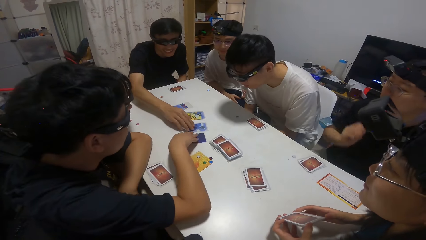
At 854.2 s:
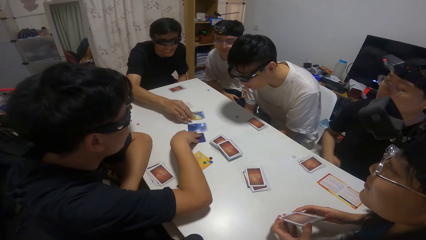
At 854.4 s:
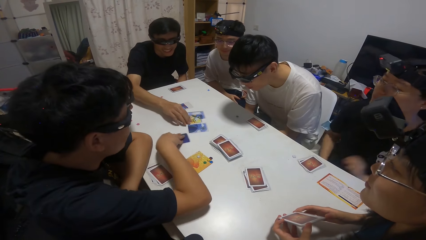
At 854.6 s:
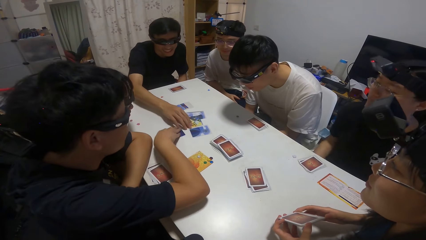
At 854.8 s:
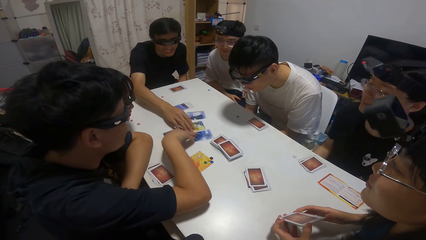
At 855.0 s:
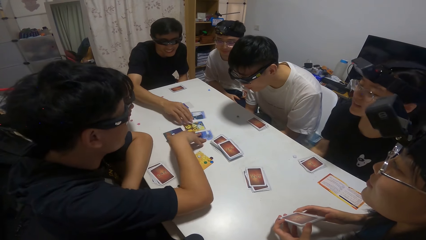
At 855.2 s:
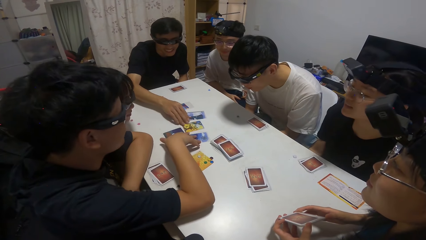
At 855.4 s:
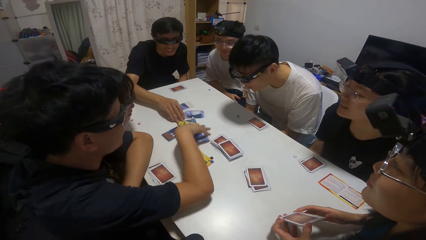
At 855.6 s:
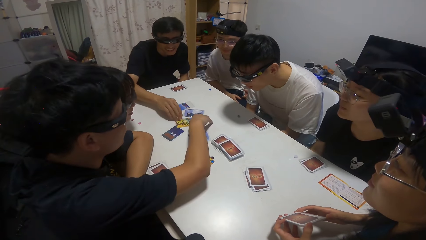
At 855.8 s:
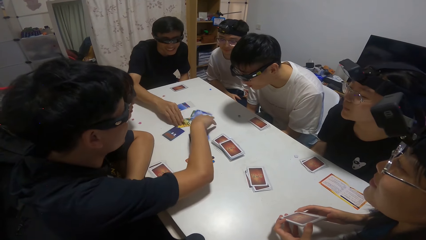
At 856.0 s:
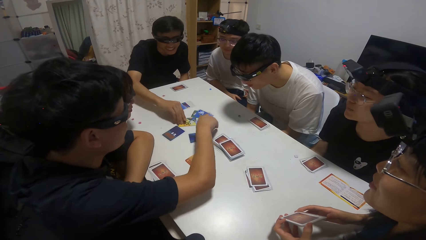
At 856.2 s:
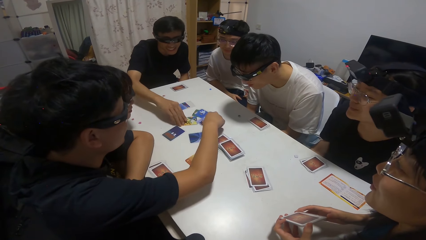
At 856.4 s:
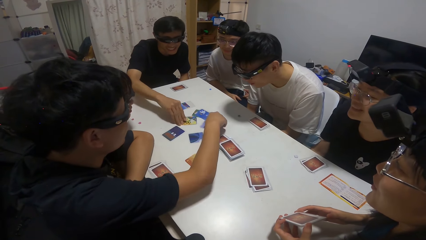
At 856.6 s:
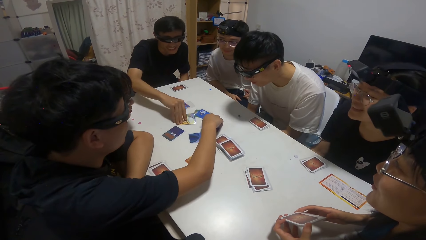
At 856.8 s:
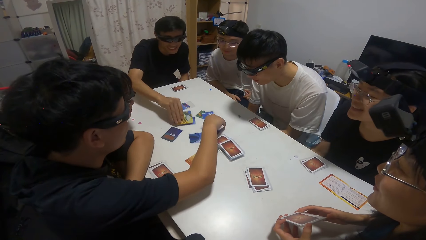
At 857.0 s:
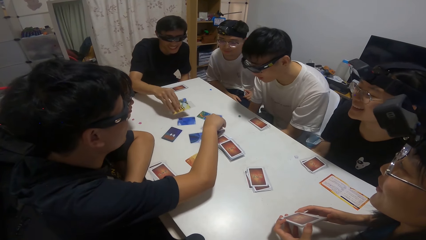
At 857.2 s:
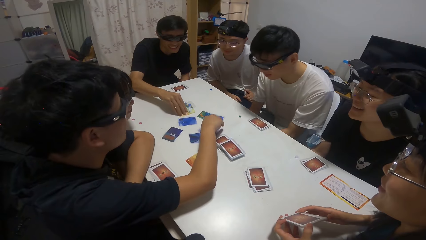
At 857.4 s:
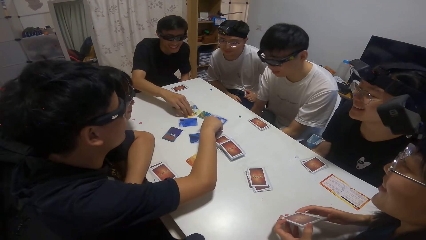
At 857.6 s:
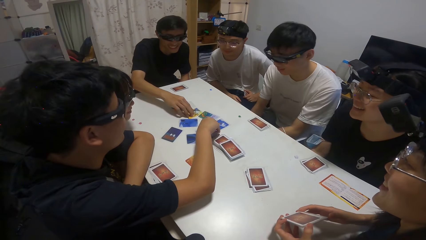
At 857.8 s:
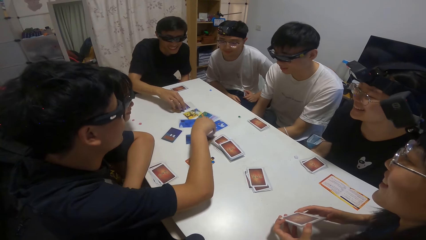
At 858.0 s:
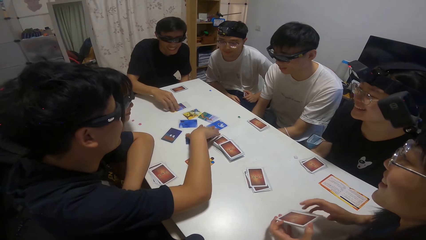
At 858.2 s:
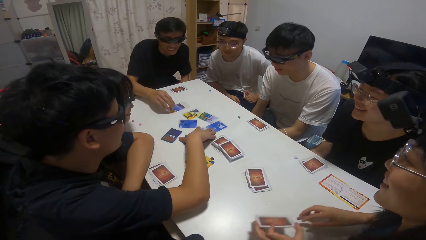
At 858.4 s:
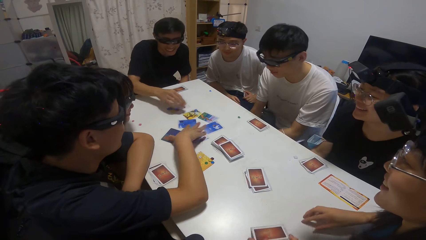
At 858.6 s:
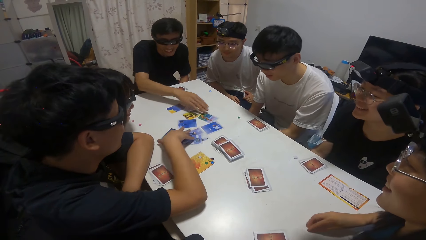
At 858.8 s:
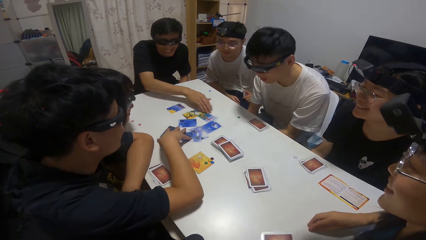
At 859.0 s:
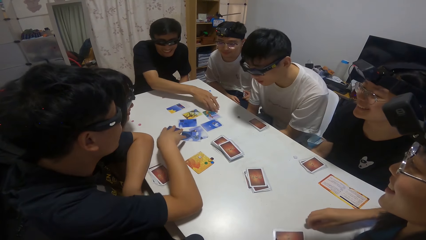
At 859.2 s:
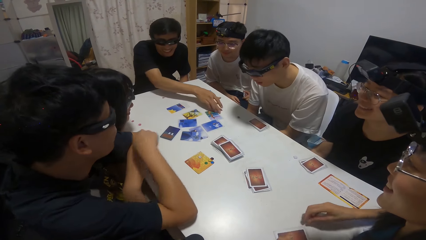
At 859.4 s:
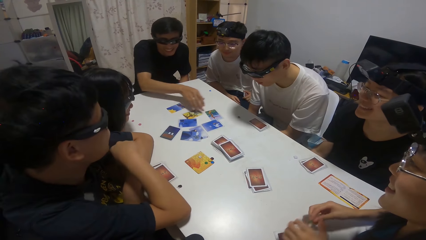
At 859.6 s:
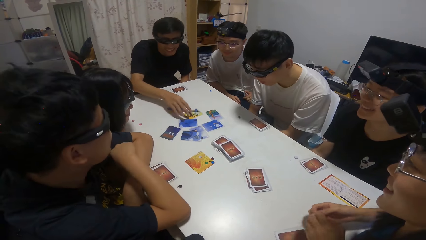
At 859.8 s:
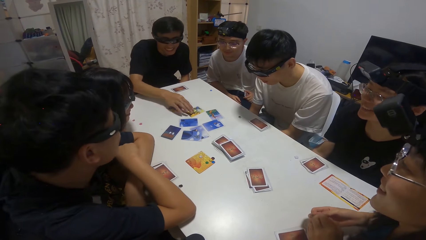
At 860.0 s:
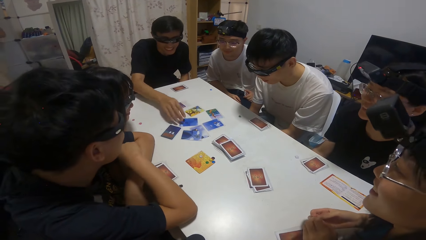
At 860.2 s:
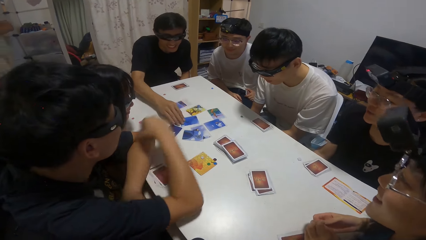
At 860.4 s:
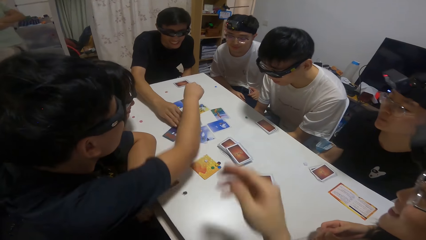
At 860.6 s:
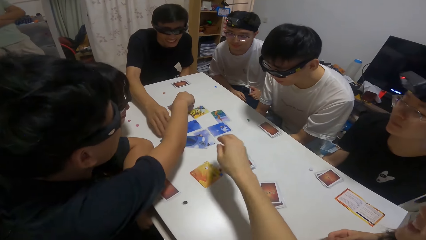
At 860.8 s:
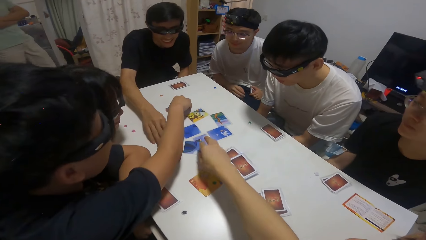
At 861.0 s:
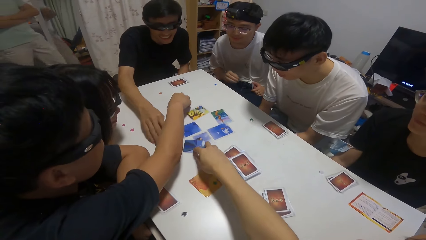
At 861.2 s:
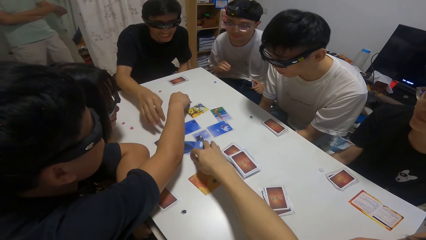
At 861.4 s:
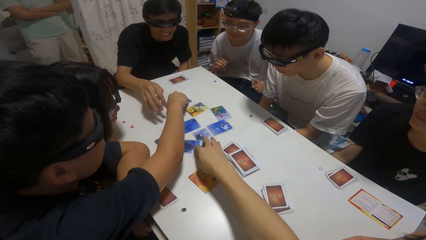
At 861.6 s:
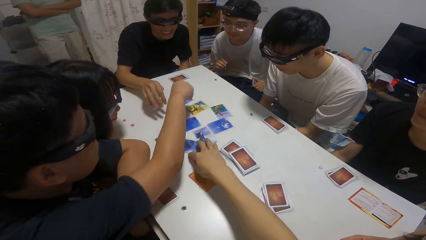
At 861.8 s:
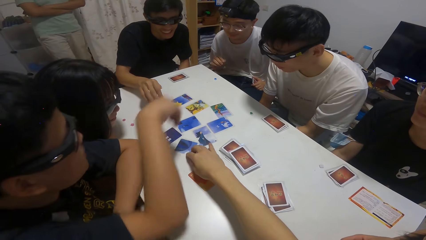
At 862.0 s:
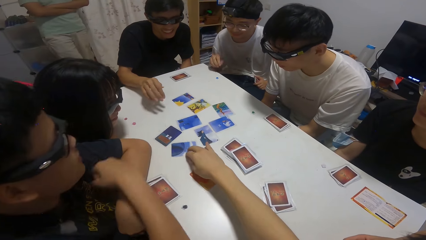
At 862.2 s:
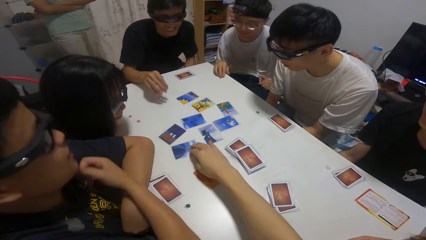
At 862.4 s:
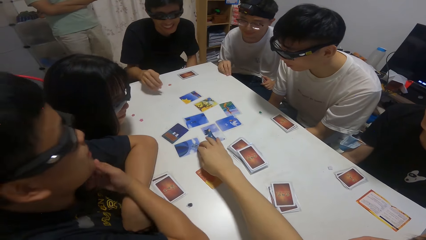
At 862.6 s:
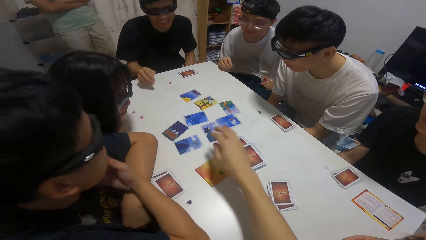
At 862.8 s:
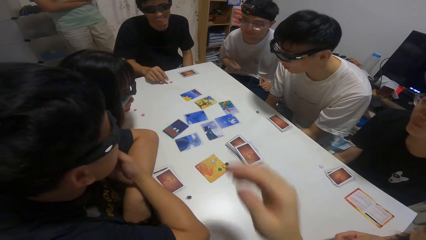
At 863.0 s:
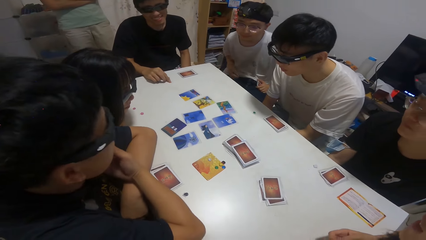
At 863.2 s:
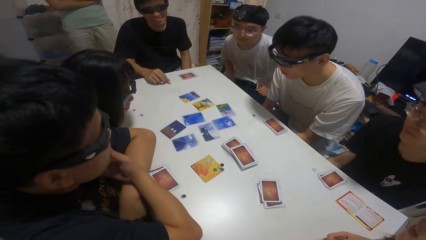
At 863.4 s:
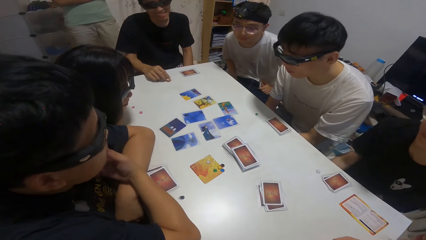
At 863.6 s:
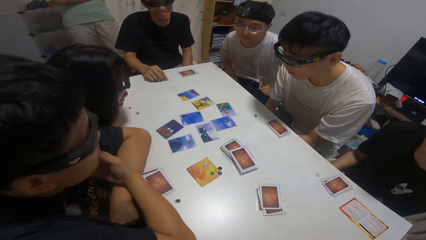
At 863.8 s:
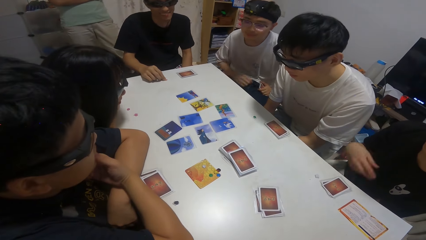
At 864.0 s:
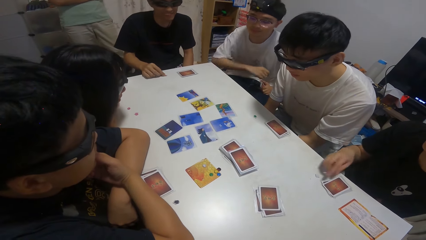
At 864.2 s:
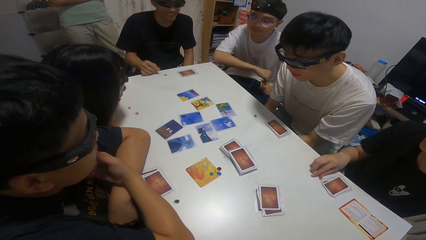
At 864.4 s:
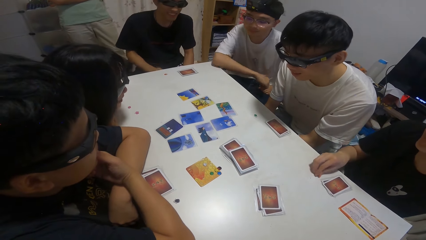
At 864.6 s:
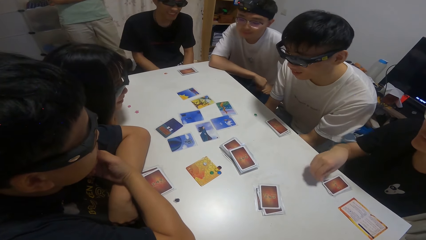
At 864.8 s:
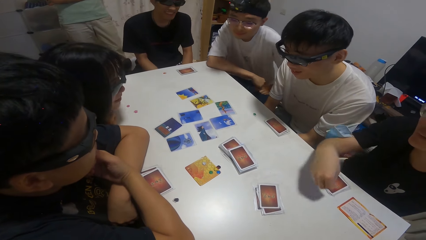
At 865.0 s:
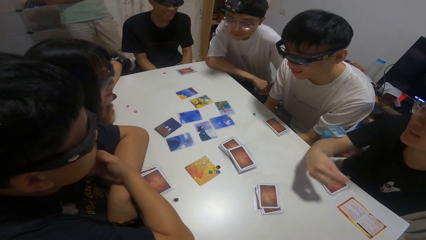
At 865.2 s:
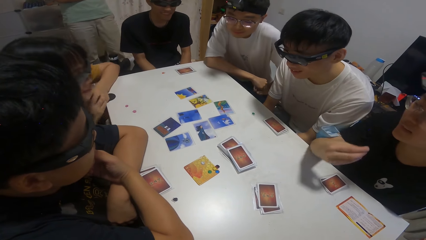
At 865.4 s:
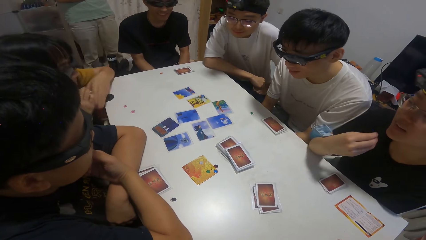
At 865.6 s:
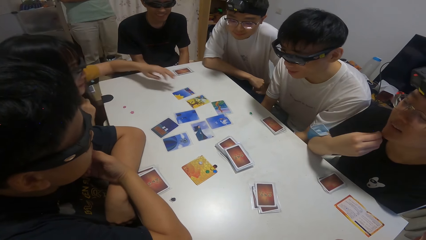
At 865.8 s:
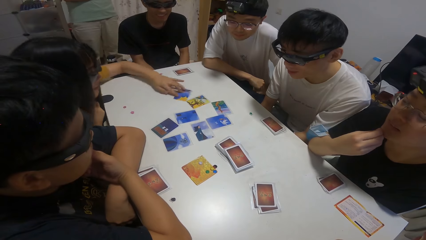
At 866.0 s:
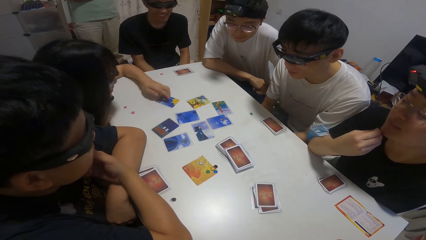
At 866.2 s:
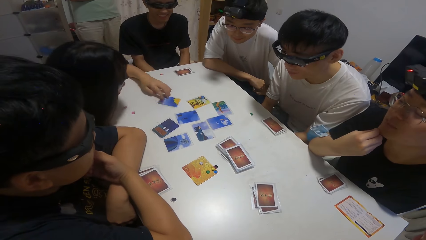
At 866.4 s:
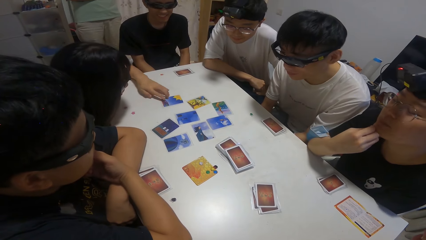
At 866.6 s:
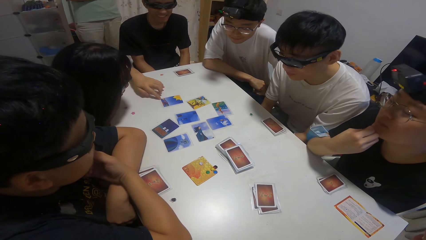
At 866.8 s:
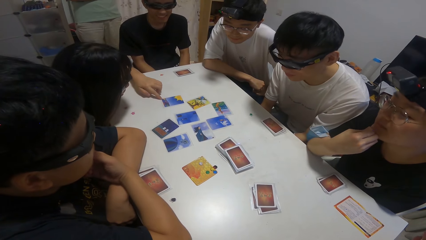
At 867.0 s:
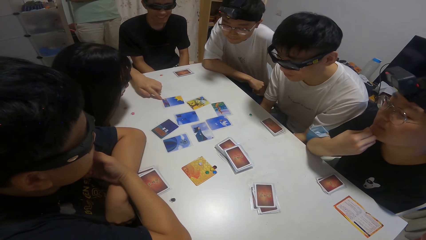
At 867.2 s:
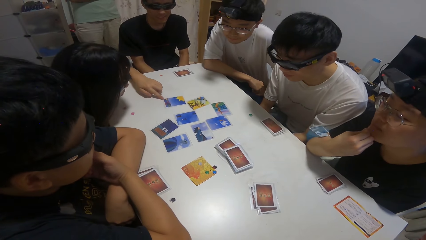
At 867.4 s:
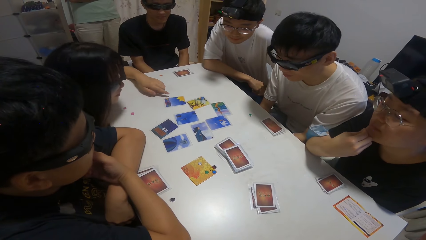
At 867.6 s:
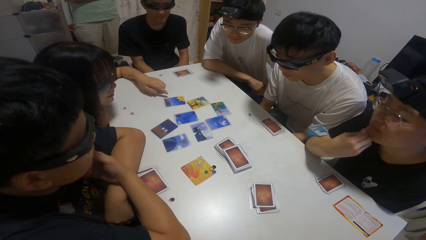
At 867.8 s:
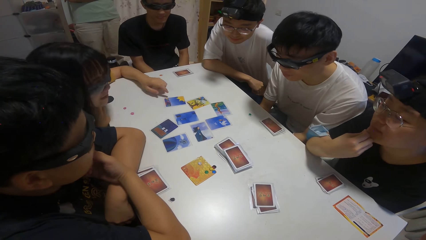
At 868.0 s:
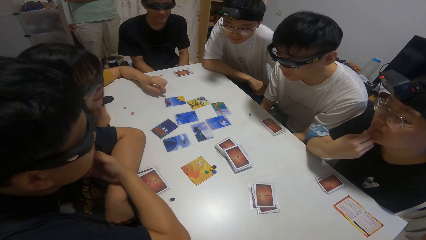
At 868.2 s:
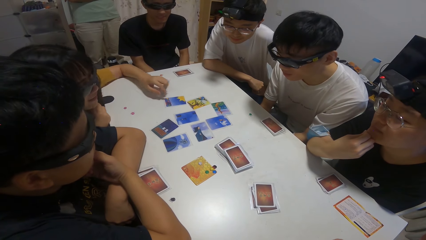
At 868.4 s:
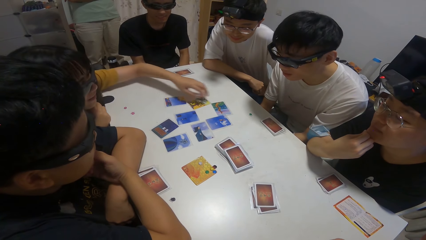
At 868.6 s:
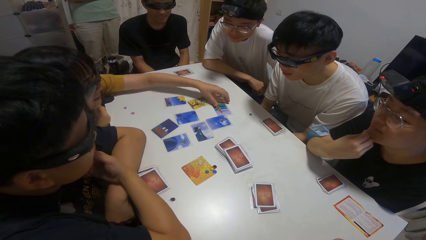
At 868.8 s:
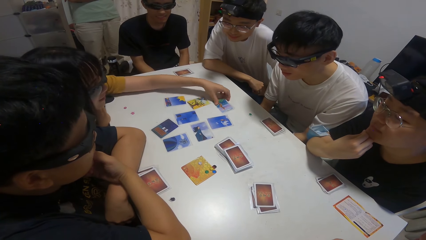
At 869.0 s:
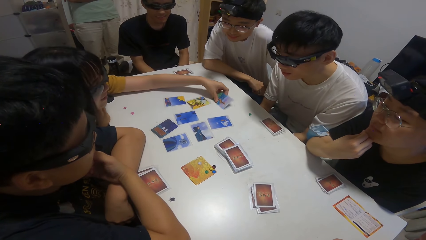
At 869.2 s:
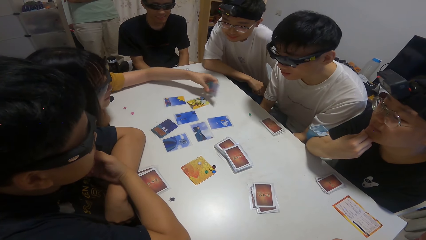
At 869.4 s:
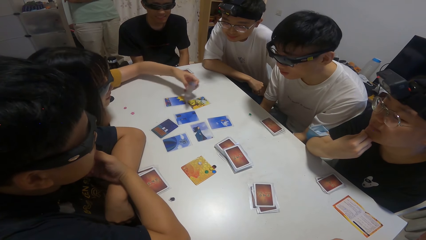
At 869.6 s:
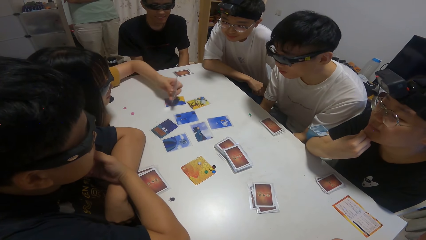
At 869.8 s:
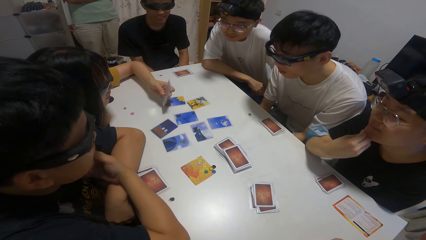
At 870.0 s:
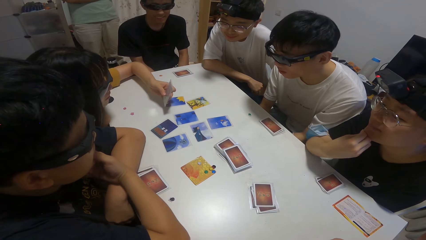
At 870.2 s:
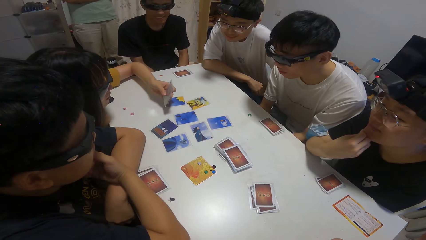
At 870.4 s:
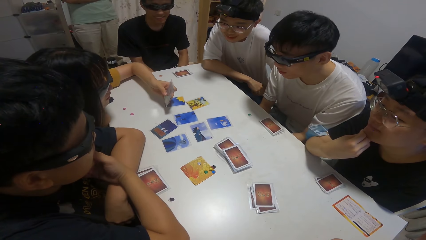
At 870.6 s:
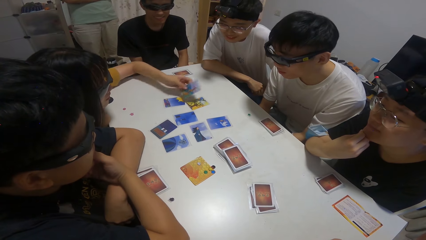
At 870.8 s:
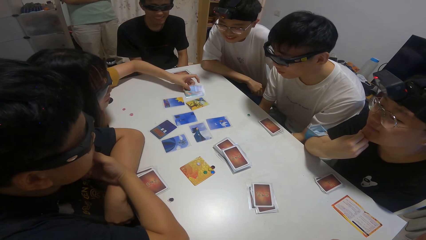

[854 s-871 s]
The boy arranges the card on the table with his right hand. A person moves cards on the table. The camera wearer touches a card on the table with her right hand. The girl moves some cards on the table with her left hand. Another person shuffles cards on the table.
